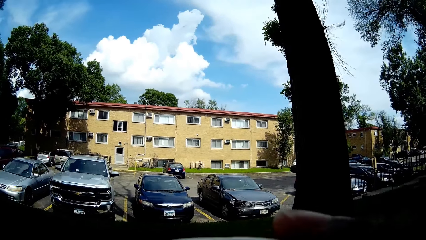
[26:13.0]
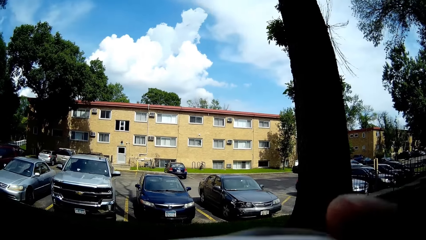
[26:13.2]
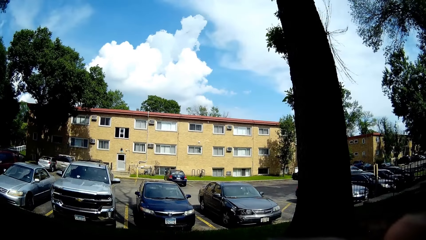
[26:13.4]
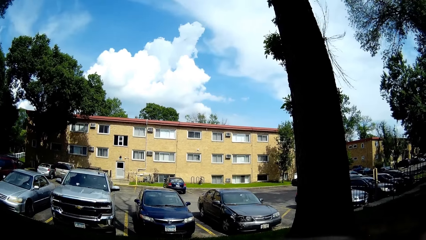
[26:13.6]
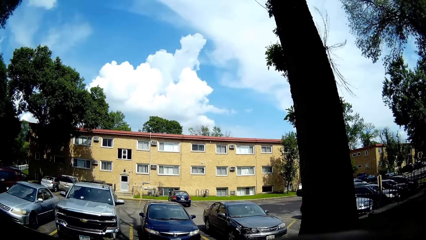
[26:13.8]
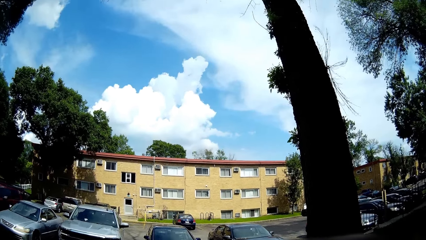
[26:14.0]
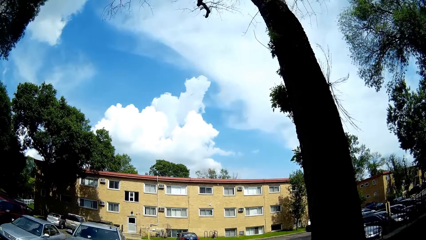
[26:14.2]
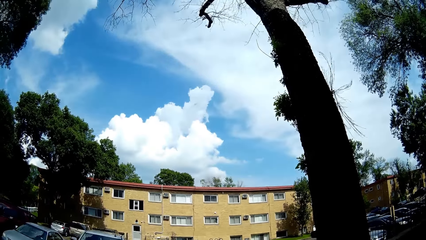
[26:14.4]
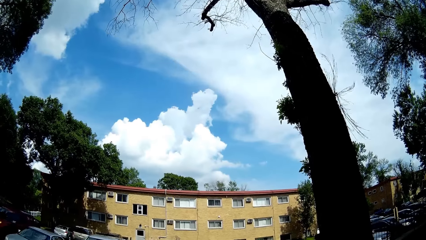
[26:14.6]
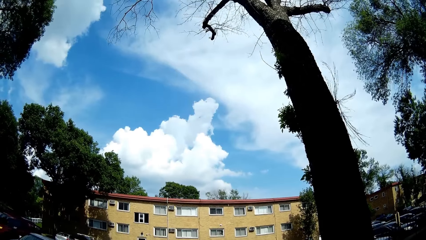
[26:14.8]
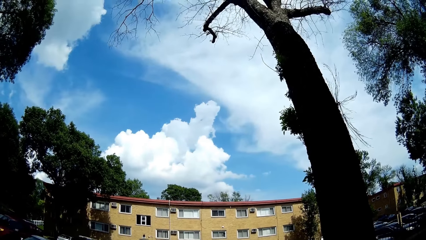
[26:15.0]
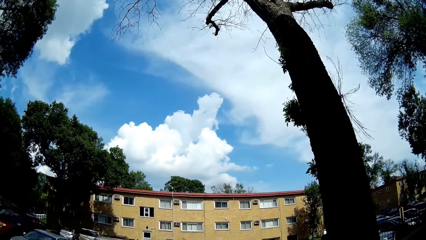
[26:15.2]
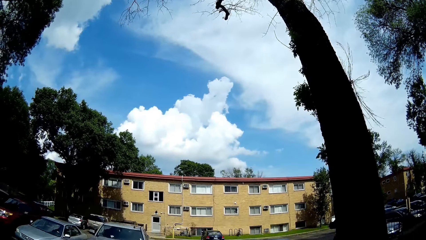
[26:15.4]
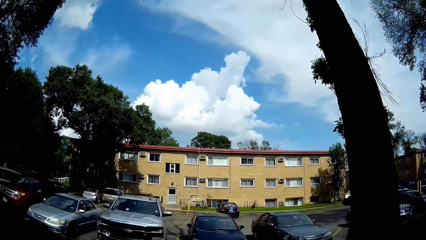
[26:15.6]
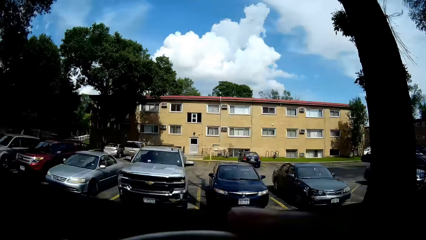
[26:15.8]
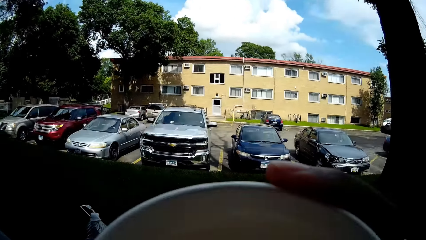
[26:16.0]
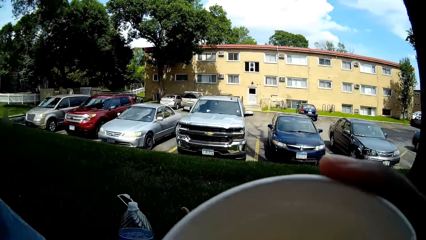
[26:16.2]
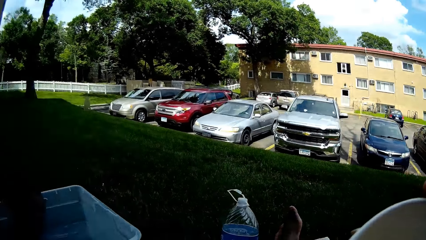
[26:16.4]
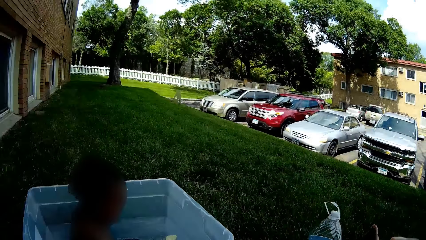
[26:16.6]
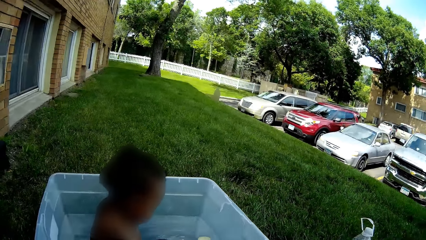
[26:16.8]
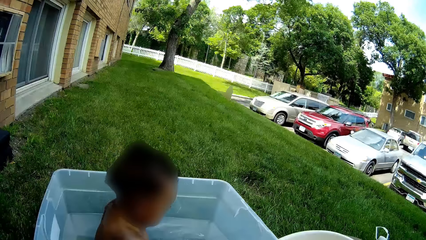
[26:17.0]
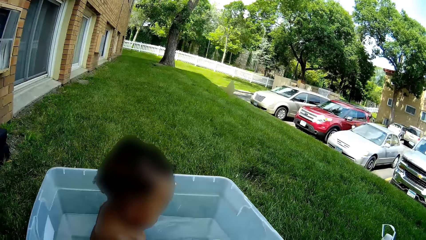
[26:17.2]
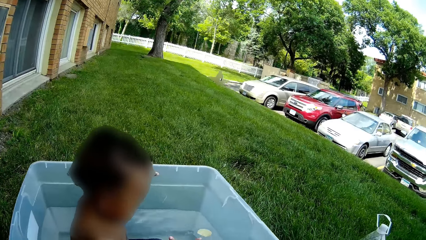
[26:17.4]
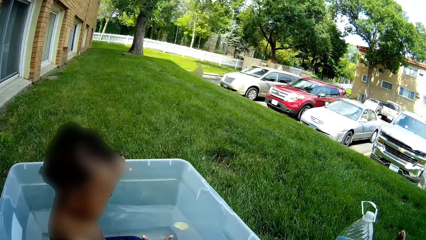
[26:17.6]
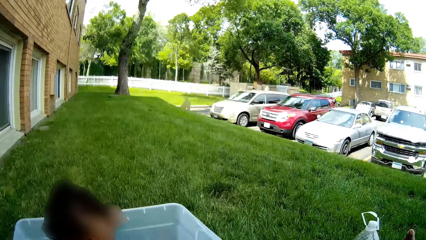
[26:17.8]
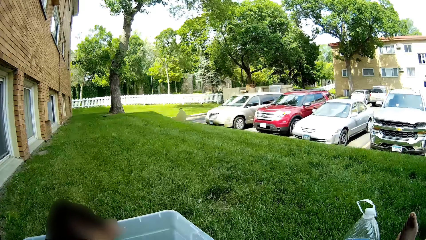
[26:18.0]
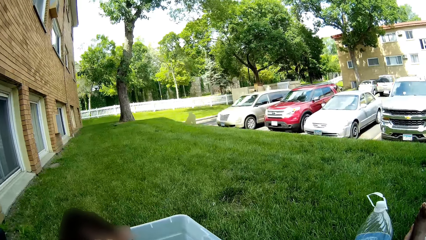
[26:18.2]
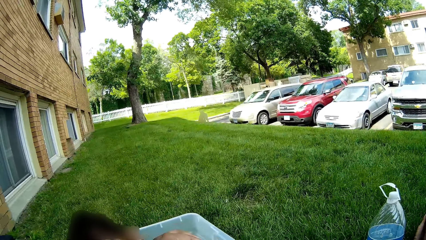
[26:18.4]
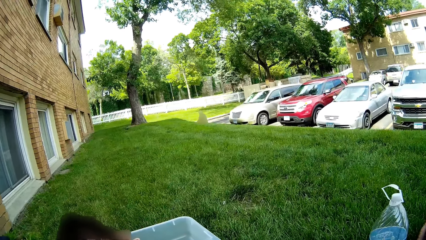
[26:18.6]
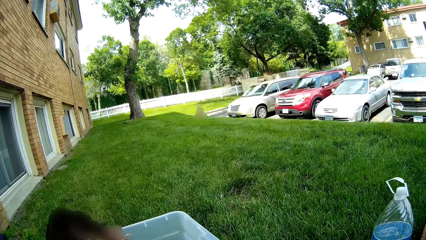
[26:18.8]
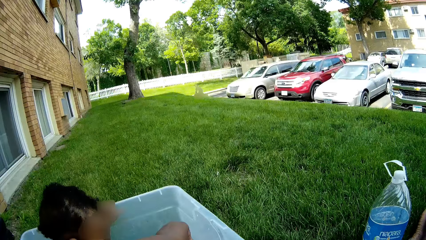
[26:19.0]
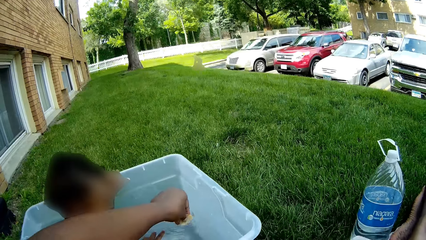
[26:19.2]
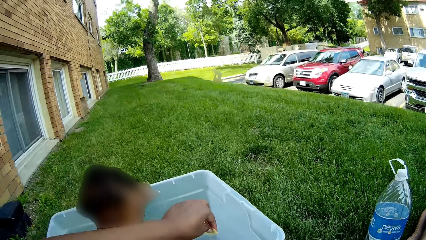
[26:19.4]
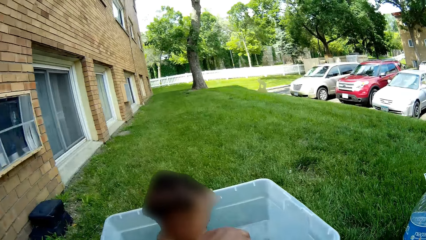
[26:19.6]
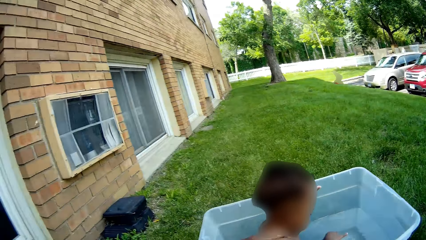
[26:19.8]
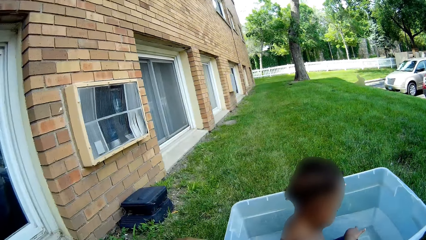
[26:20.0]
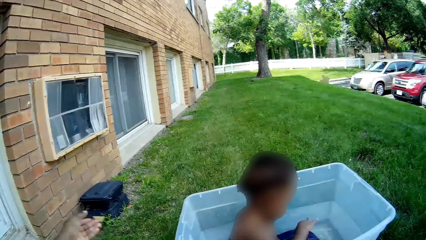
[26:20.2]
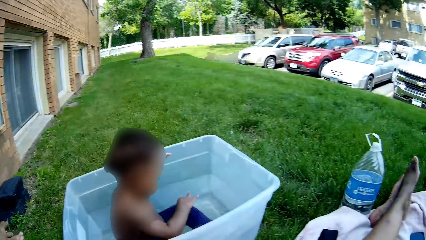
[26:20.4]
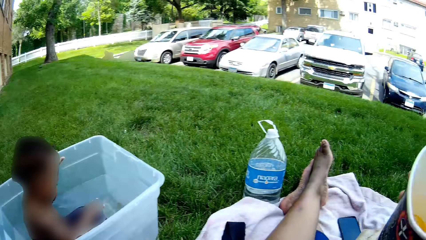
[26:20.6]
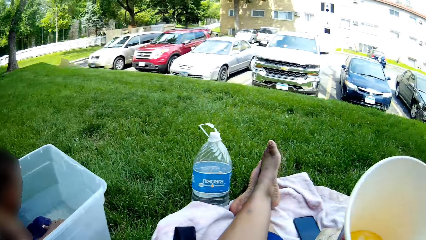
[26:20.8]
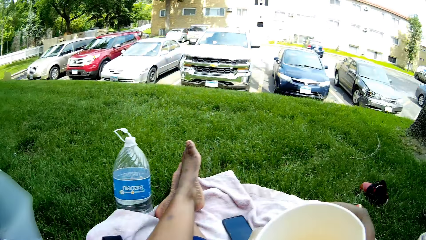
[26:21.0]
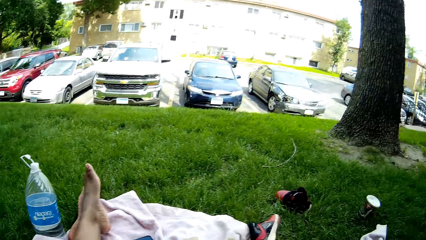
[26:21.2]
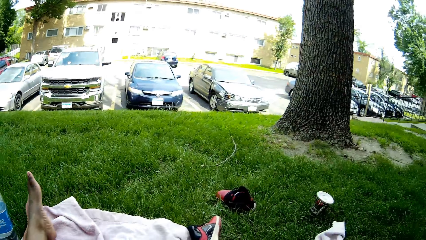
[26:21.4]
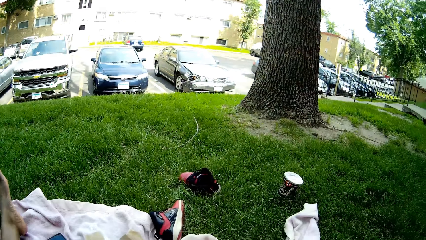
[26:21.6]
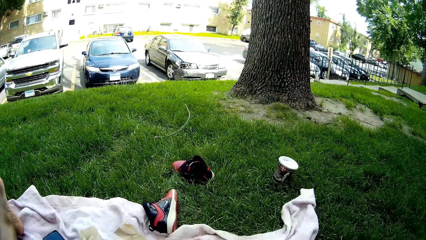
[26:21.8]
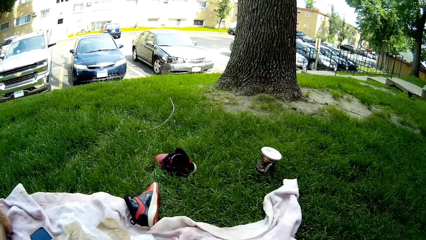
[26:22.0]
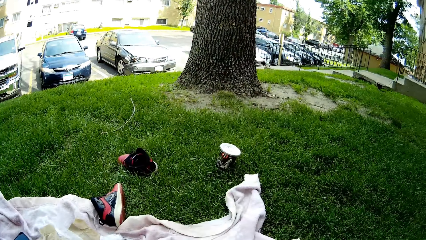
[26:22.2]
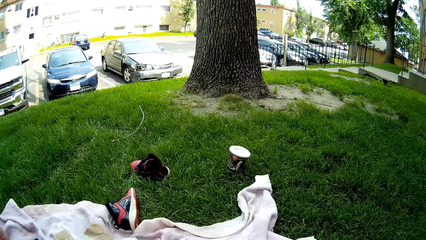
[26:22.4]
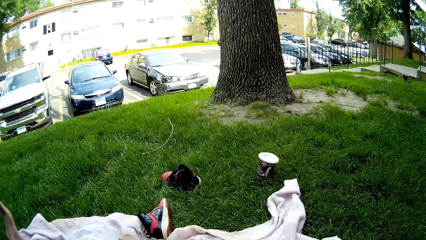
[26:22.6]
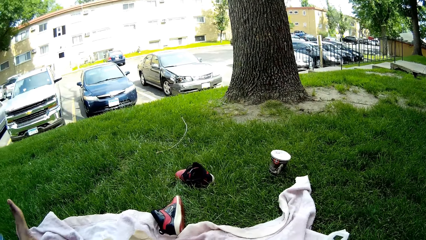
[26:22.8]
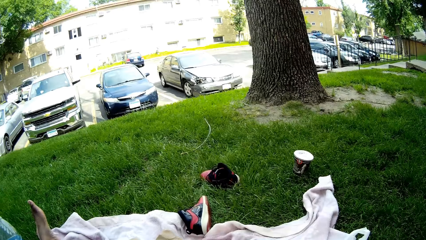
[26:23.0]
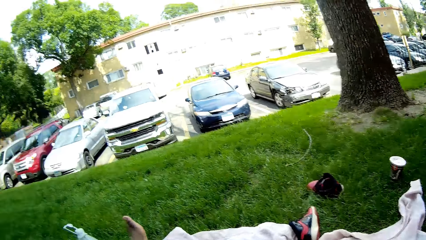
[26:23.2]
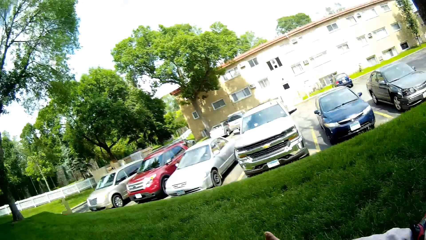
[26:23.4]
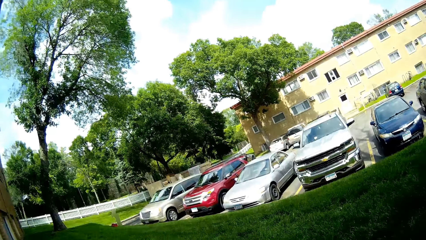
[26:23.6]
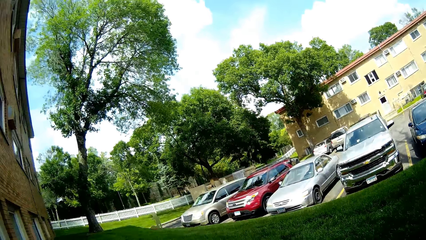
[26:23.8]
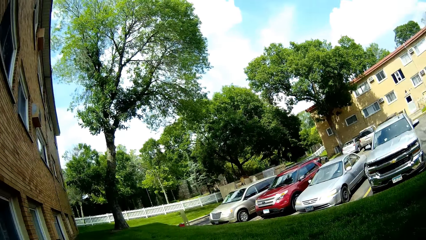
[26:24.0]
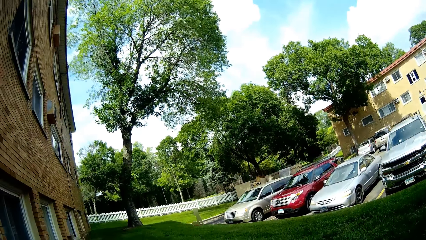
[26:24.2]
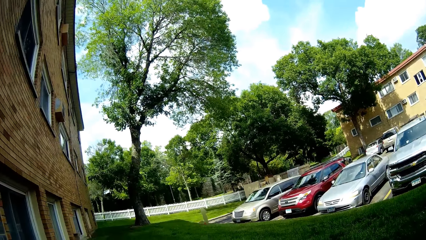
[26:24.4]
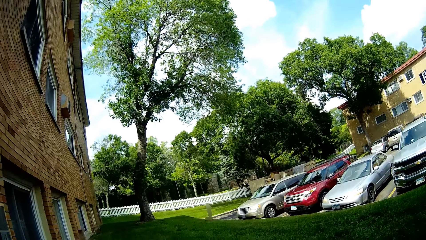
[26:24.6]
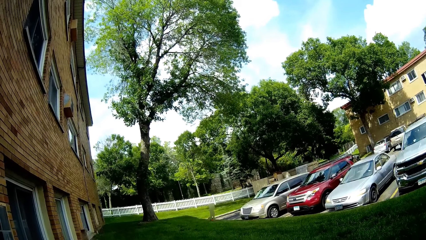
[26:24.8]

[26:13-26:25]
The camera wearer looks around the area. She removes a chip from the container of water with her left hand.

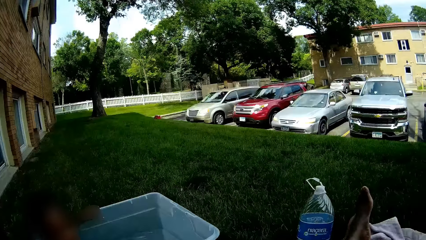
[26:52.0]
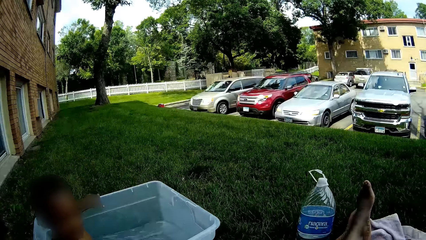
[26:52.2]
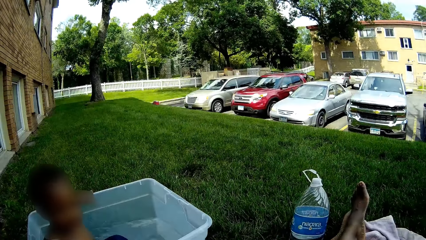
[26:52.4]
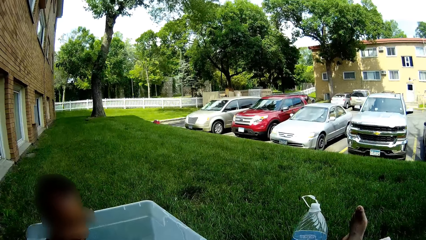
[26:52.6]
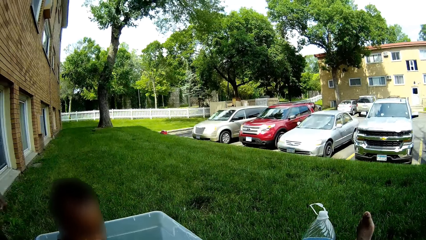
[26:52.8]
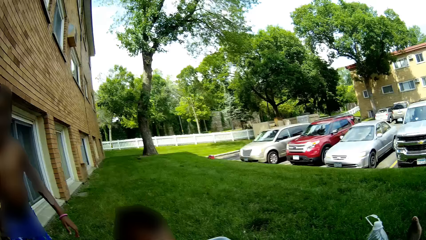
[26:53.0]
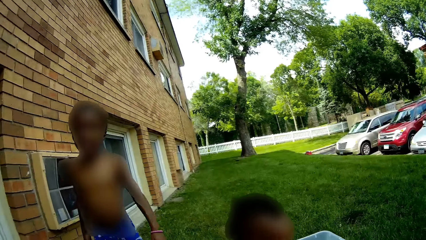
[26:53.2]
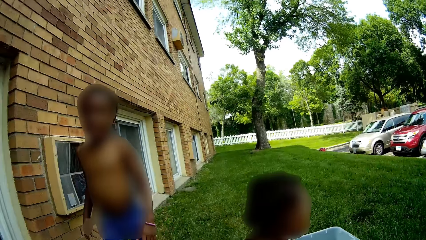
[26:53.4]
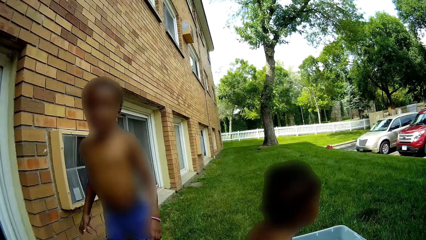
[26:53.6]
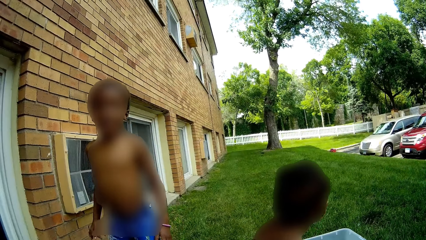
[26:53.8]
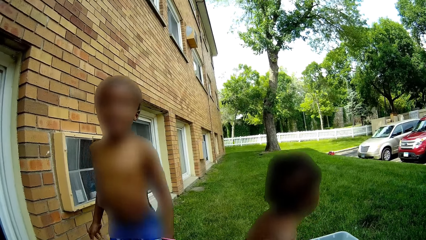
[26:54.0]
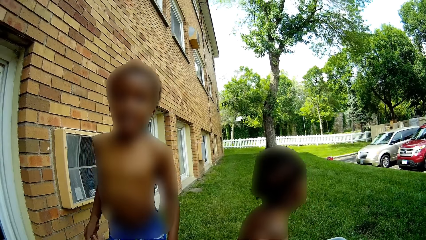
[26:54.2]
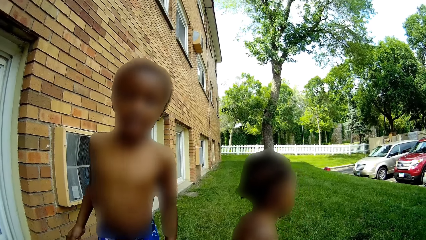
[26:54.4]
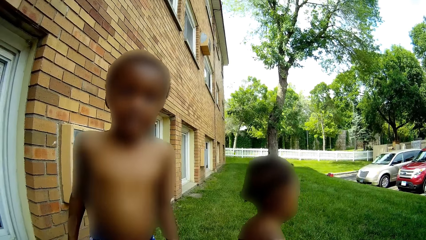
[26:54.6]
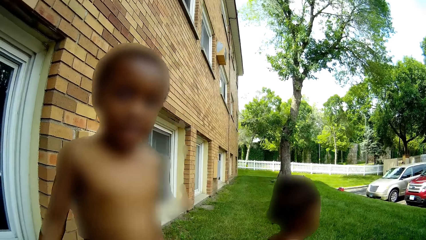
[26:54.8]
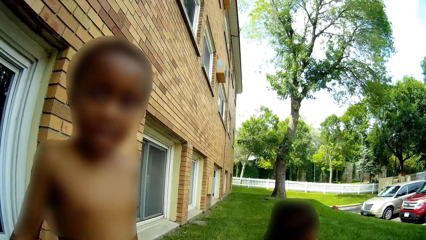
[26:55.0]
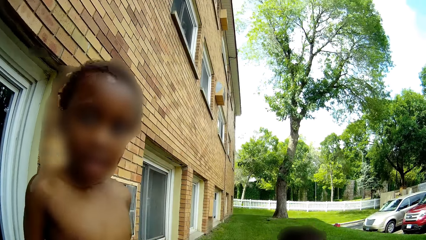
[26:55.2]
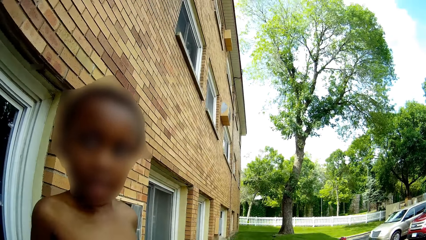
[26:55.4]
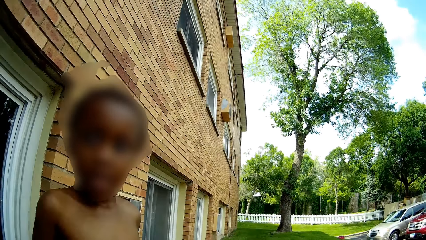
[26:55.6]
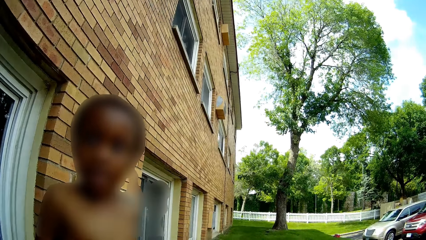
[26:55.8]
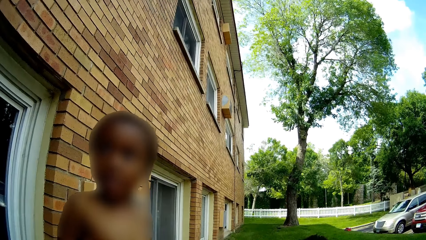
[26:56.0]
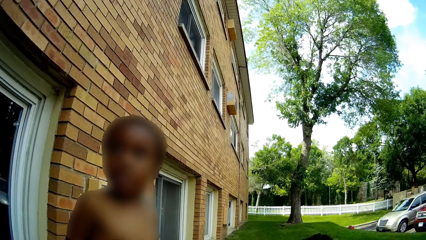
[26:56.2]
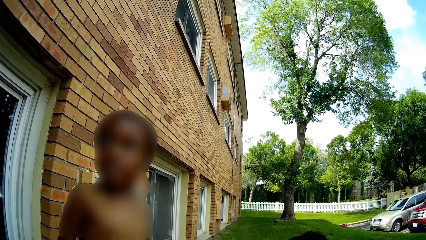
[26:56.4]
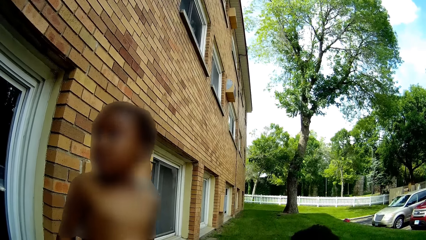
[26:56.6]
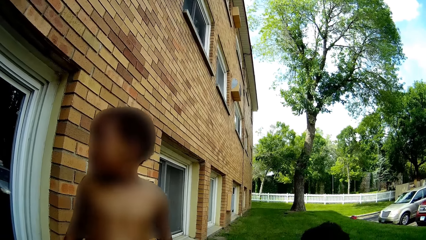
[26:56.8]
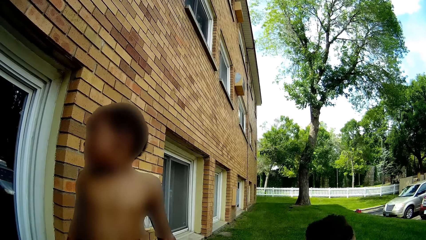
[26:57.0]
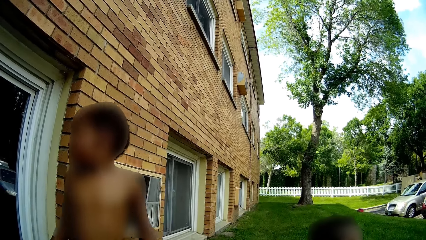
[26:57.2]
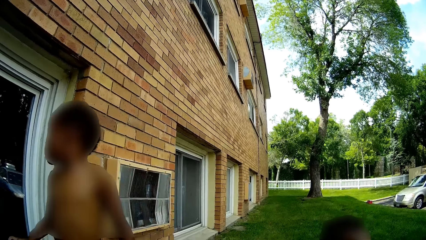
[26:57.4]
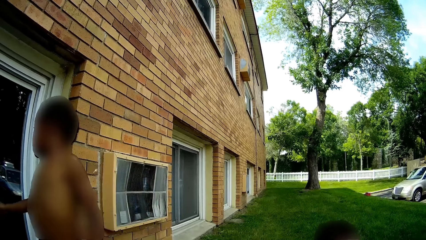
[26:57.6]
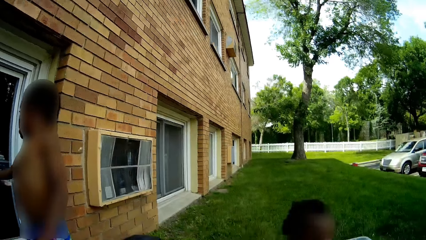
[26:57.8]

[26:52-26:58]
The camera wearer converses with the kids.
